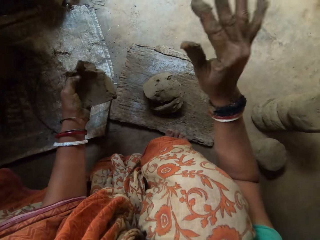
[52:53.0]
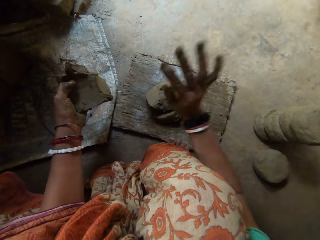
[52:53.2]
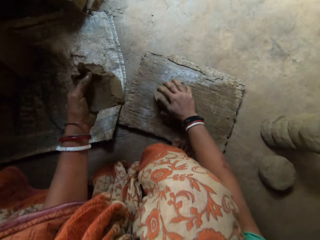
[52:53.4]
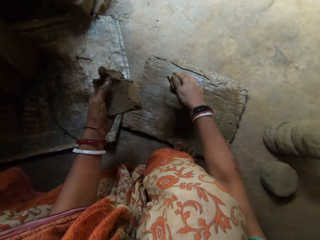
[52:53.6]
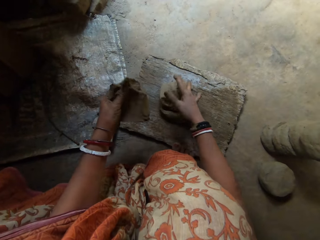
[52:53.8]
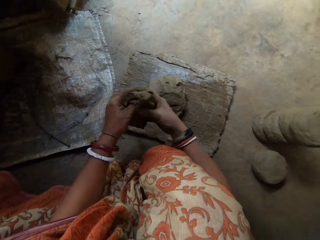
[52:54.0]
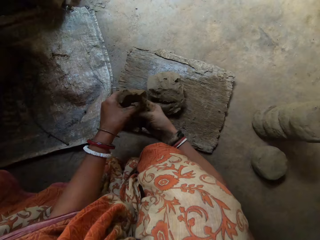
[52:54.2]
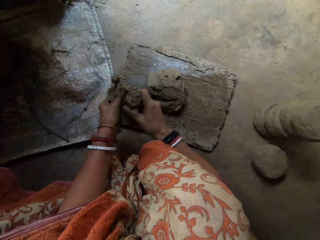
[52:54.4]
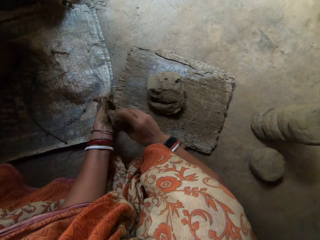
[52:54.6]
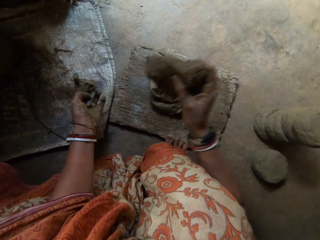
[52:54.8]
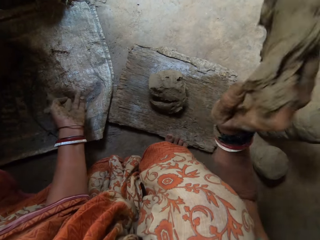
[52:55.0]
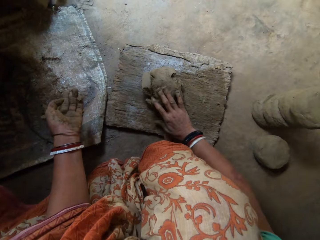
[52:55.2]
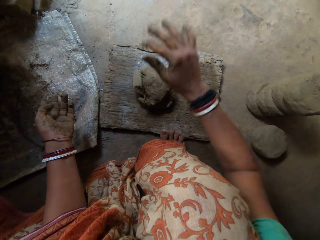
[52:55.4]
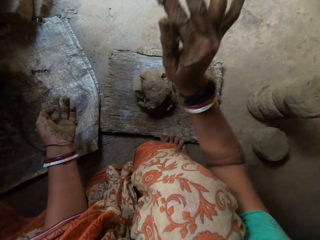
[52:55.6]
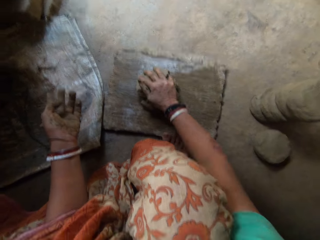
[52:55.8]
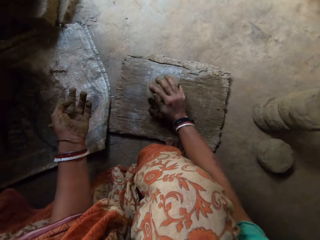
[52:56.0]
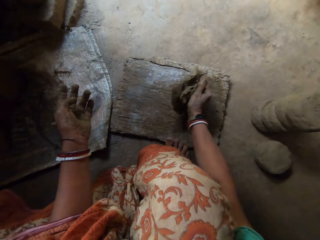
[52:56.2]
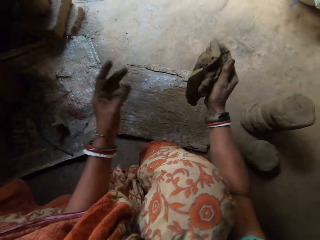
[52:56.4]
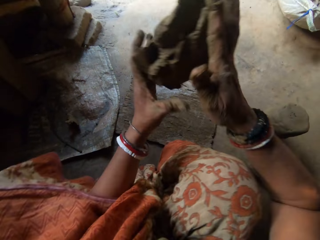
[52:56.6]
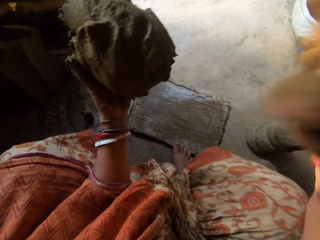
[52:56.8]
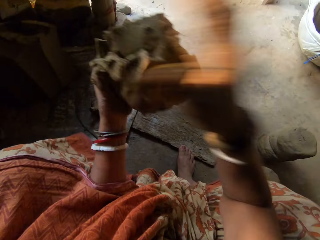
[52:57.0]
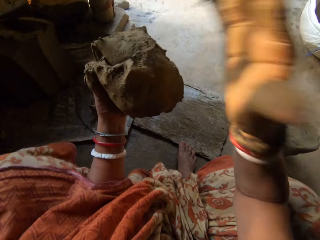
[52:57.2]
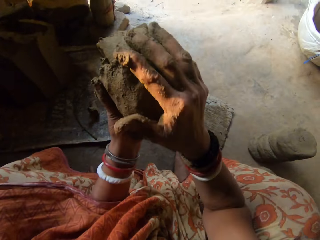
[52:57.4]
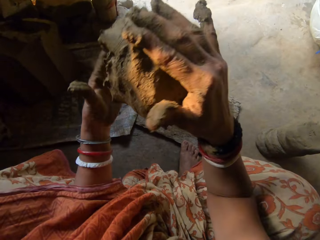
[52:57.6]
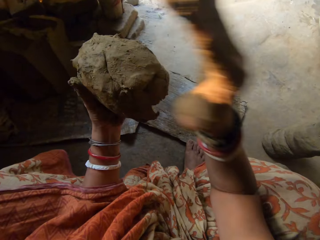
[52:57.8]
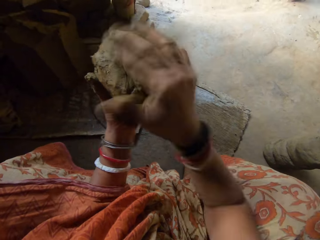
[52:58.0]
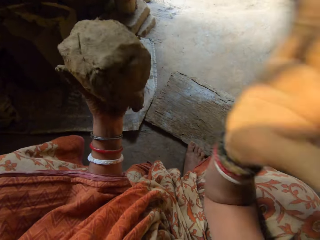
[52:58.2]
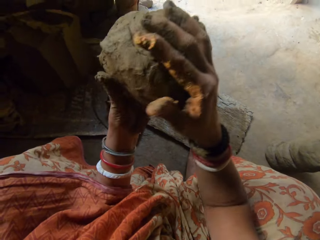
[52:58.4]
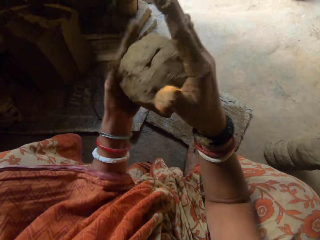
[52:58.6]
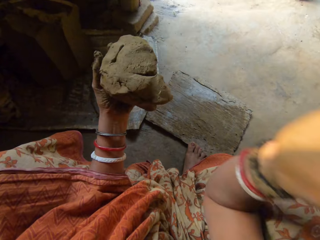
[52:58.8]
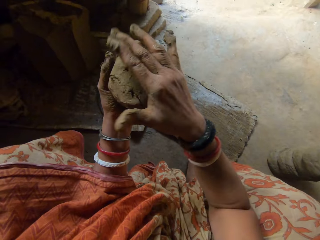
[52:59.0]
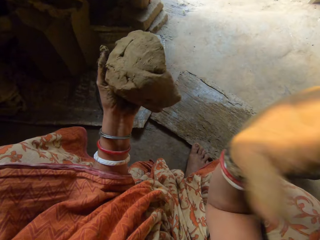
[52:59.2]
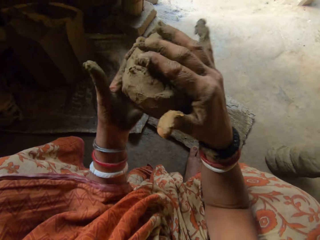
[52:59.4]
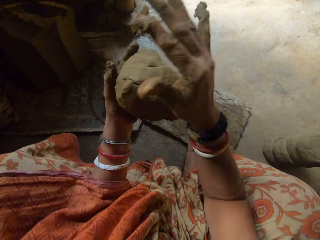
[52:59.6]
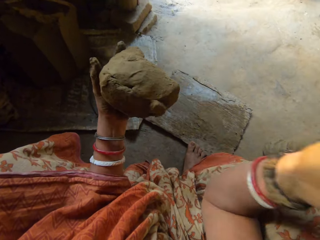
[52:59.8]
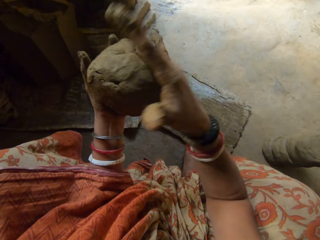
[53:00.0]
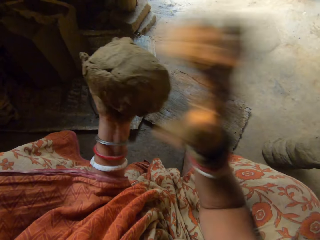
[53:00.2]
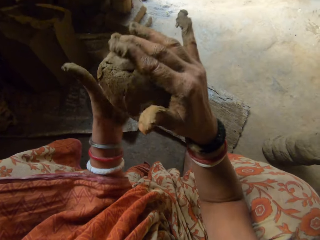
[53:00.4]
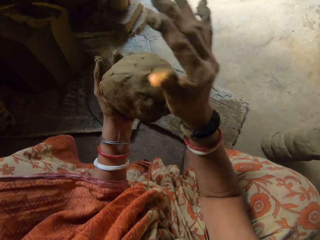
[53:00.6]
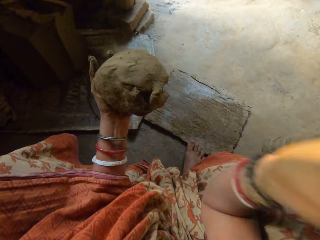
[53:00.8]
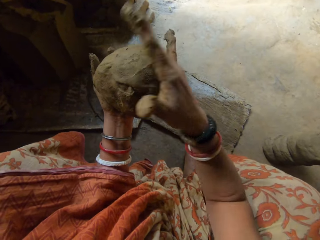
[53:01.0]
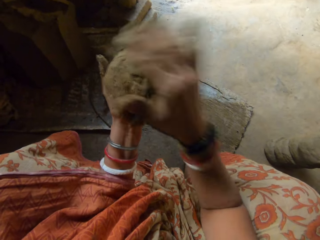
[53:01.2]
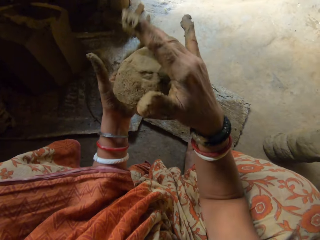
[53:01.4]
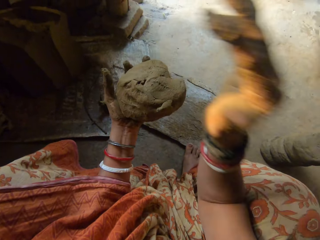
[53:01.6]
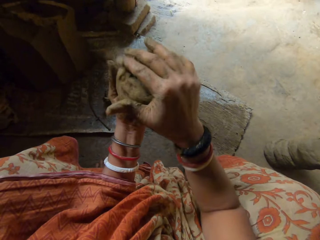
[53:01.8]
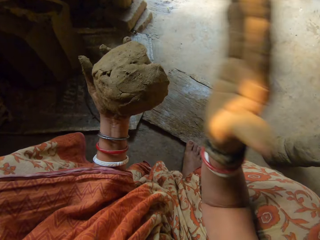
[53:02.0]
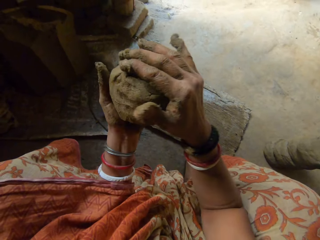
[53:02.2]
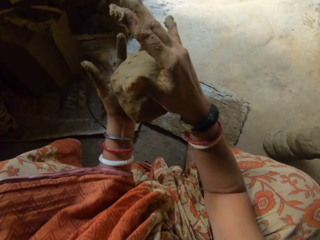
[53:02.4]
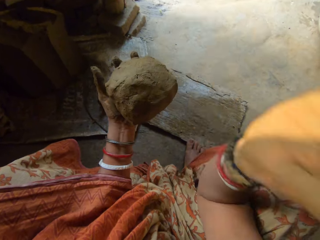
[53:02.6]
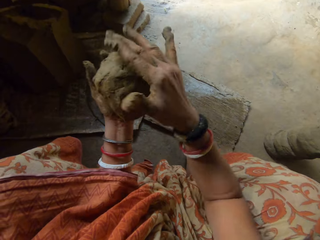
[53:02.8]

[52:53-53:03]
The camera wearer puts clay on the wood. She hits the clay with her right hand. She flattens the clay on the wood. She cuts the clay on the wood using hands. She hits the clay on the wooden board. She flattens the clay on the wood. She picks up the clay with her right hand. She hits the clay with her right hand. She shapes the clay in hand.

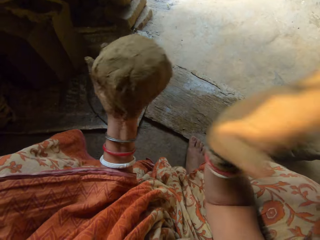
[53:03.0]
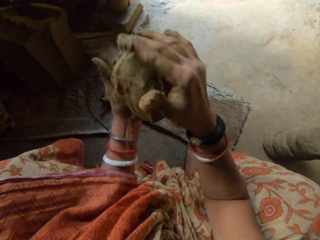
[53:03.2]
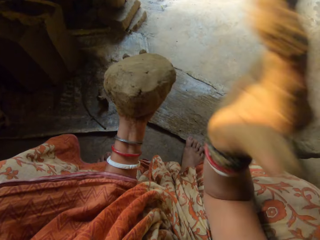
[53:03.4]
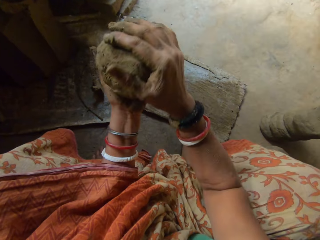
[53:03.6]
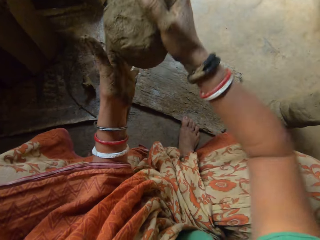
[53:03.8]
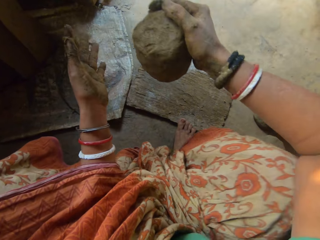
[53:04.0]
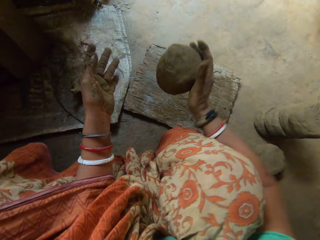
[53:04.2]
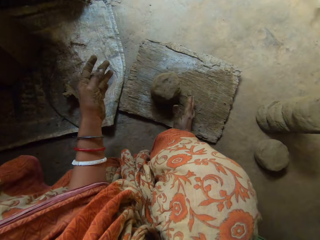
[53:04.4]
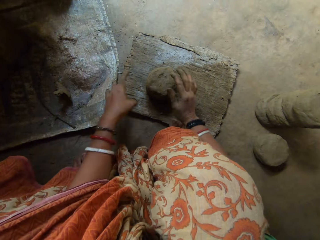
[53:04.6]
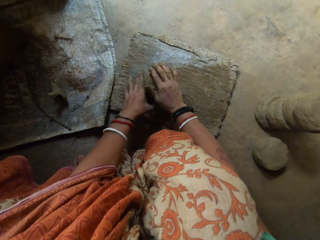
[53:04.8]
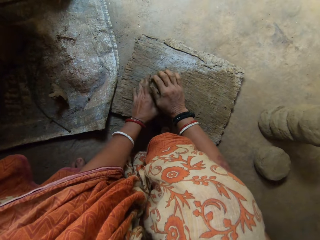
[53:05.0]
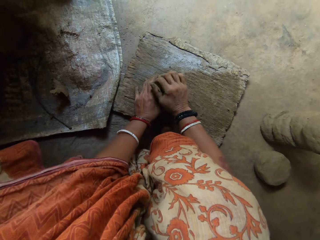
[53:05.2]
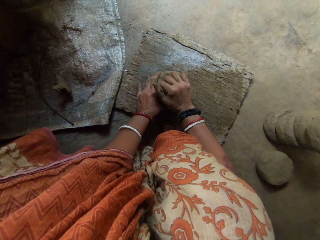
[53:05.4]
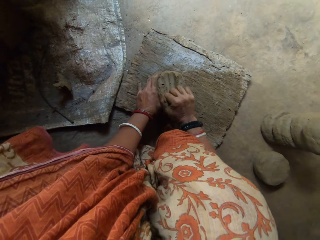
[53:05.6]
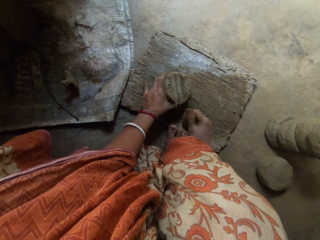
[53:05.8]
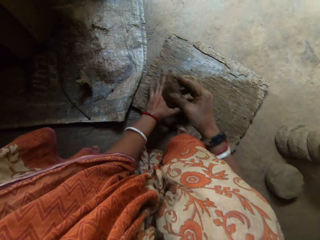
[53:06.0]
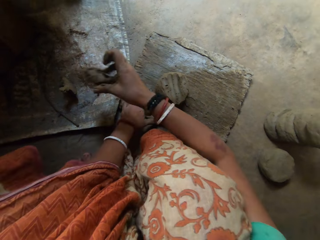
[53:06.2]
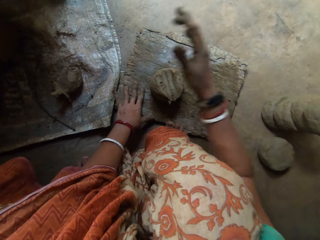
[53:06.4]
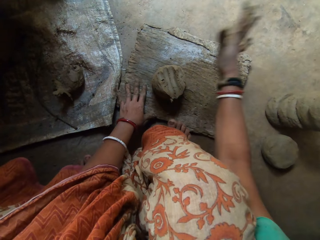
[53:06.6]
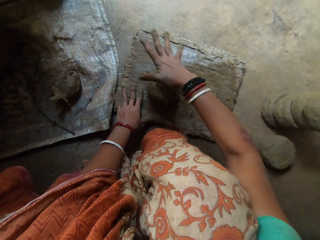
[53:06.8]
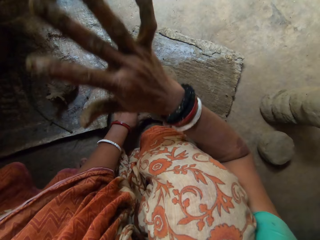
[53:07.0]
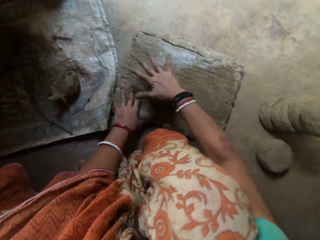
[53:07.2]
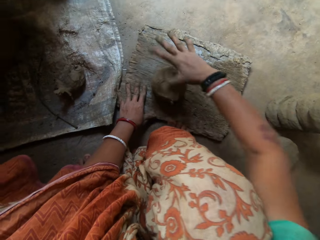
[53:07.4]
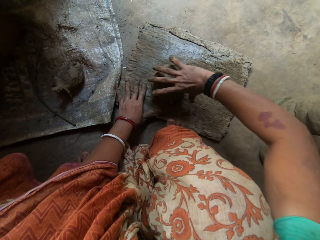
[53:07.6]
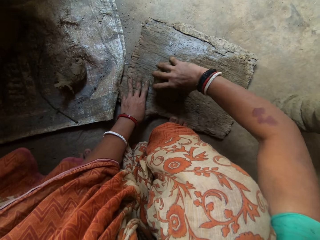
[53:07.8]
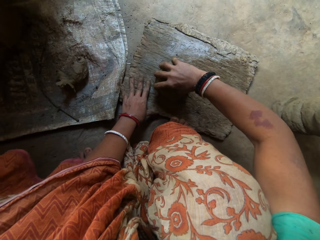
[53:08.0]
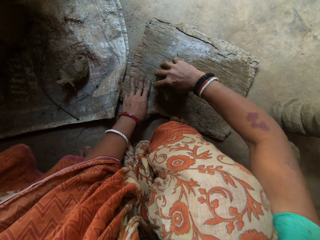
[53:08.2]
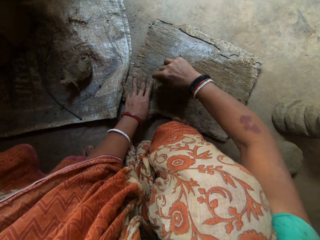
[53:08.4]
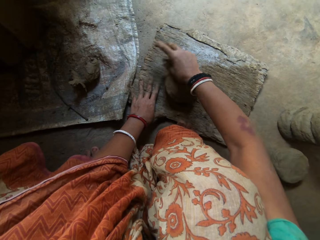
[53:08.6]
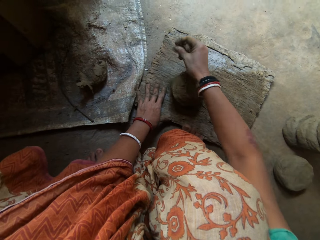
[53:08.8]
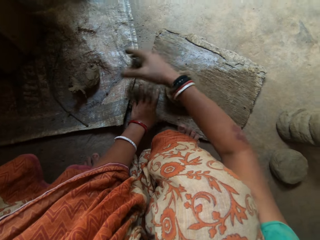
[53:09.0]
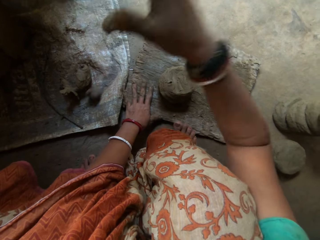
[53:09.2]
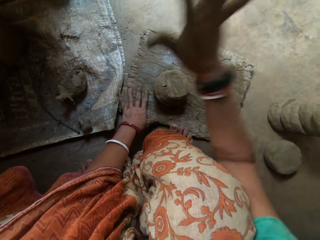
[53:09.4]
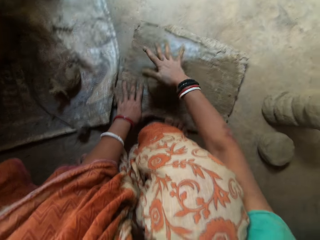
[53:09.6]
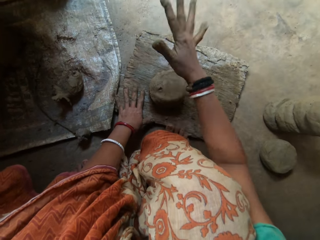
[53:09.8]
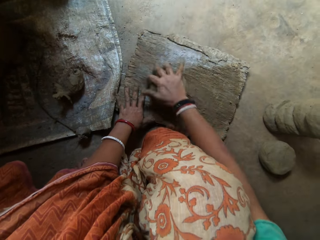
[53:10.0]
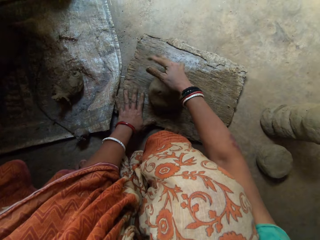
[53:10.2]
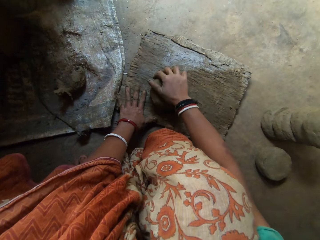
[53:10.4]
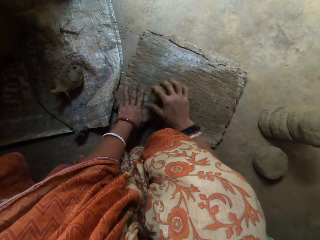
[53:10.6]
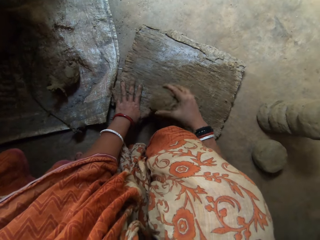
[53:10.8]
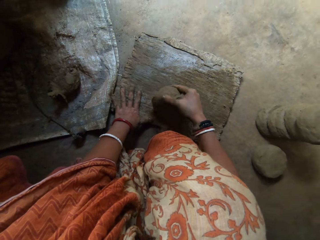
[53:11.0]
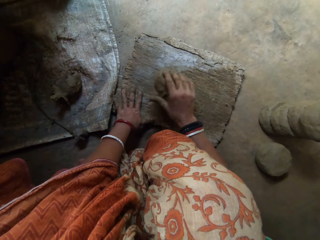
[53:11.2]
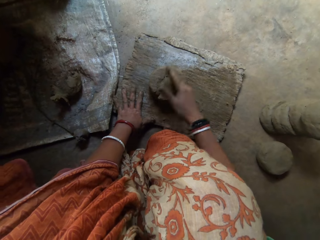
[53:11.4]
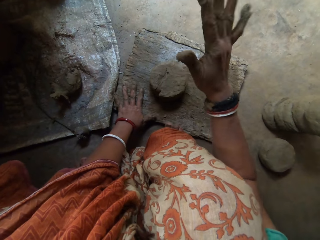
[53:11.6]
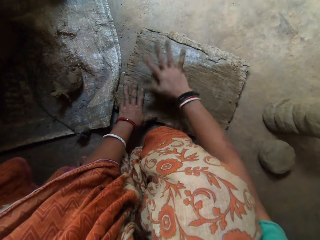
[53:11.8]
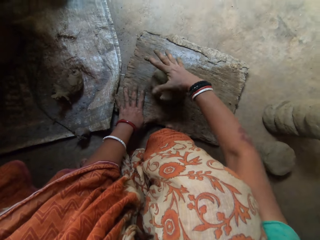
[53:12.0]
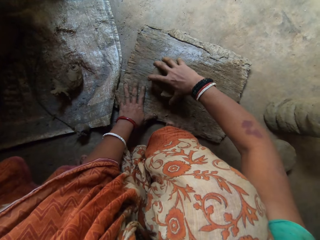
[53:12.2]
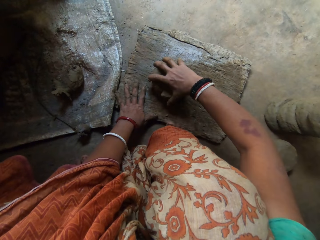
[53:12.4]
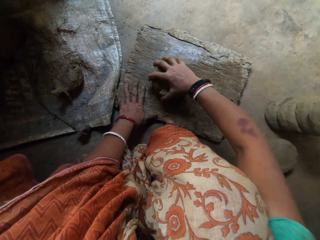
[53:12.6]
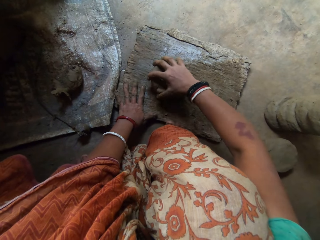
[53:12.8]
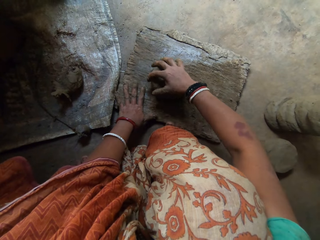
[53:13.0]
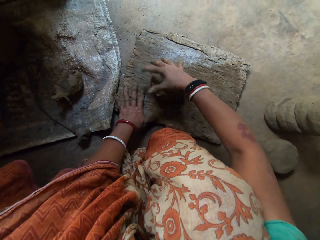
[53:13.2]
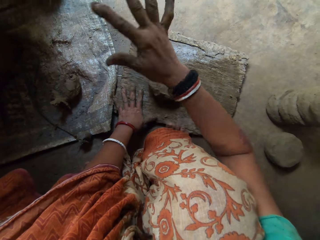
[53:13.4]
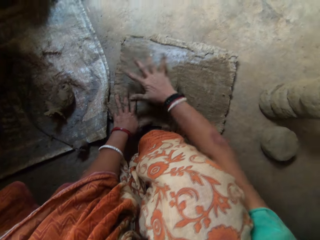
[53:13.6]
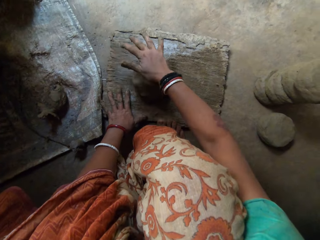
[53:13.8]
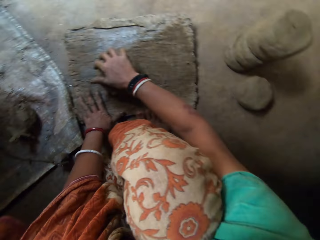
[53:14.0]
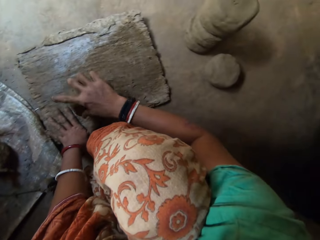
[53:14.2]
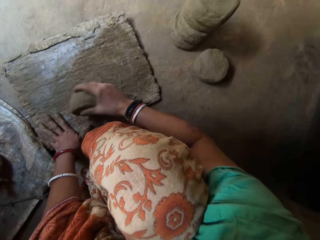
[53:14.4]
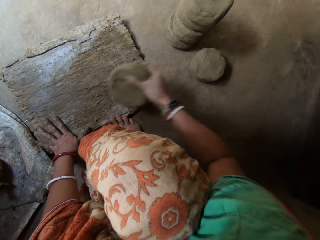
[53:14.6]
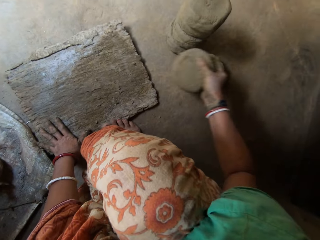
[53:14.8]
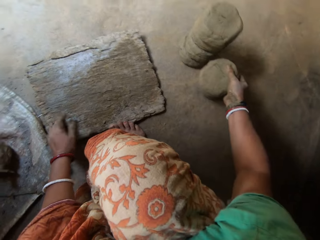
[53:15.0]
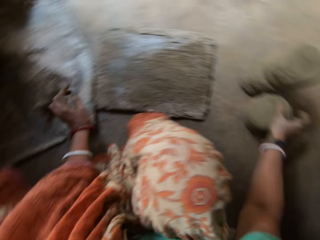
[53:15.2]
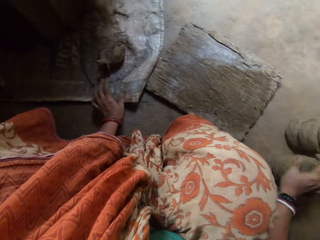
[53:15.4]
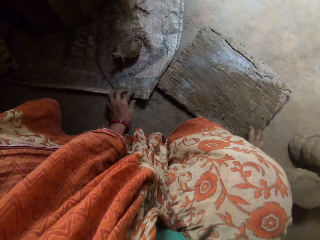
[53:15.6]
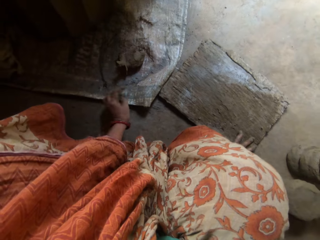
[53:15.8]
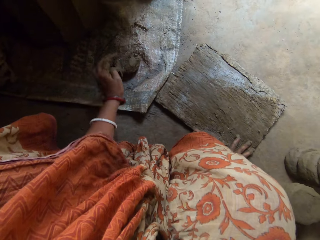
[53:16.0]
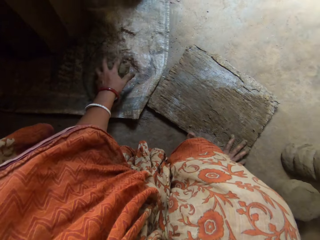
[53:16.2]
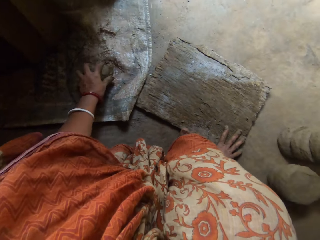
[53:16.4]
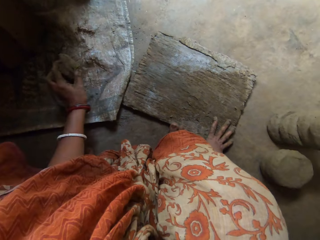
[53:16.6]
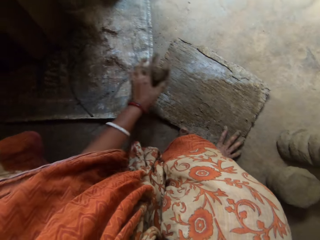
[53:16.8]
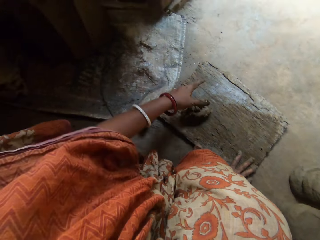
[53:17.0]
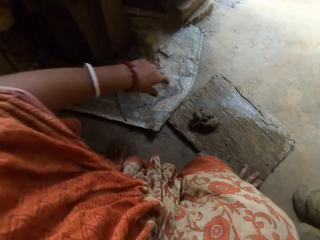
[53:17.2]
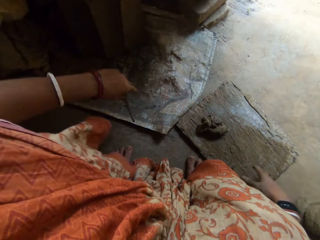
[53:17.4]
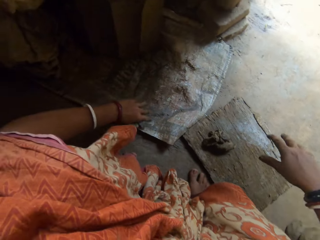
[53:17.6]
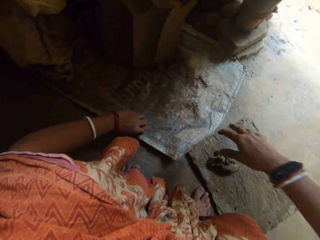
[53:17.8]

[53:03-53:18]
The camera wearer drops the clay on the wooden board. She cuts from the clay with her right hand on the wood. She drops the clay on the sack. She hits the clay with her right hand. She shapes the clay on the wood. She cuts from the clay with her right hand on the wood. She drops the clay on the sack. She shapes the clay on the wood. She hits the clay with her right hand. She rolls the clay on the wooden board. She hits the clay with her right hand. She flattens the clay on the wood. She presses the clay from the side. She hits the clay with her right hand. She puts the clay by her side on the floor. She picks up the clay from the sack. She drops the clay on the wooden board.
